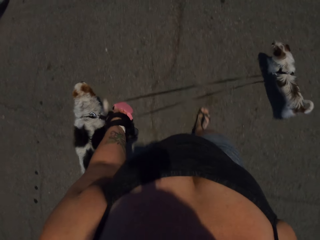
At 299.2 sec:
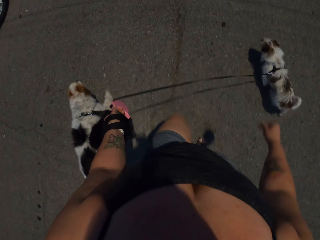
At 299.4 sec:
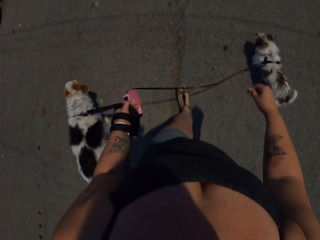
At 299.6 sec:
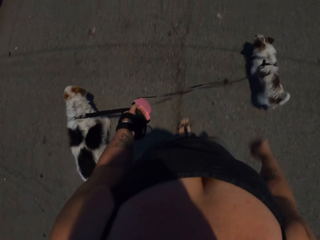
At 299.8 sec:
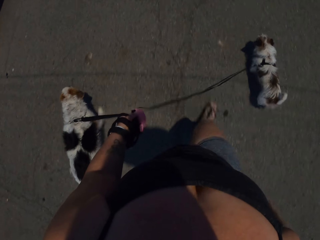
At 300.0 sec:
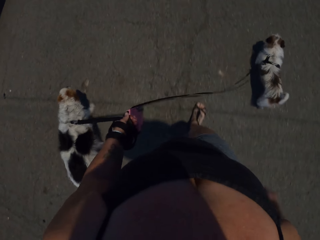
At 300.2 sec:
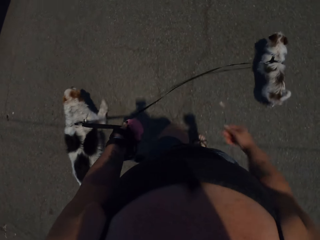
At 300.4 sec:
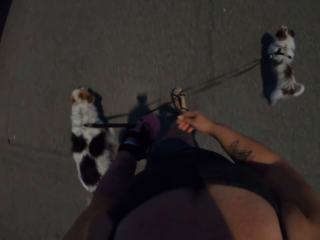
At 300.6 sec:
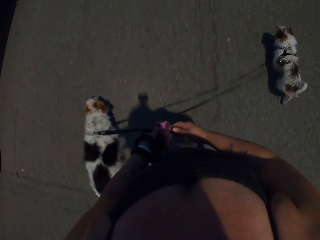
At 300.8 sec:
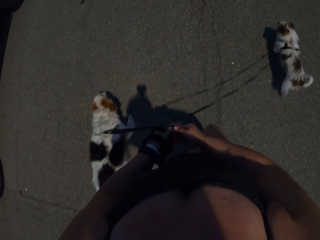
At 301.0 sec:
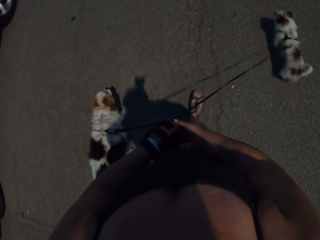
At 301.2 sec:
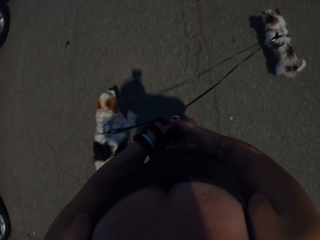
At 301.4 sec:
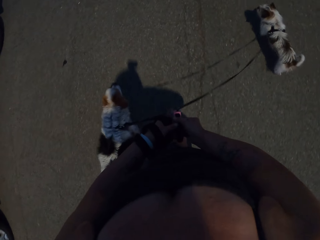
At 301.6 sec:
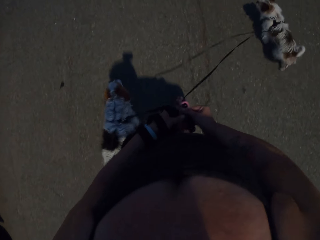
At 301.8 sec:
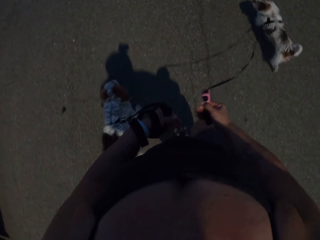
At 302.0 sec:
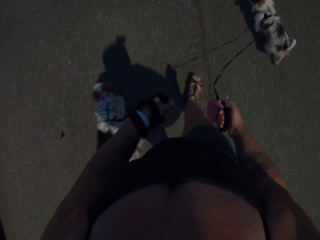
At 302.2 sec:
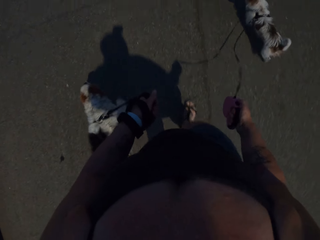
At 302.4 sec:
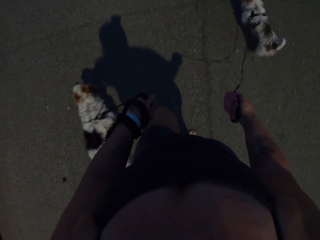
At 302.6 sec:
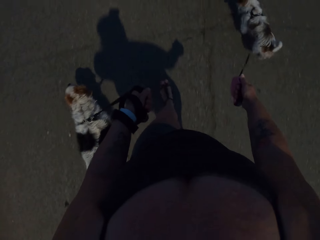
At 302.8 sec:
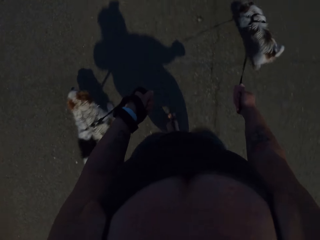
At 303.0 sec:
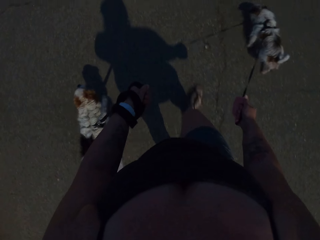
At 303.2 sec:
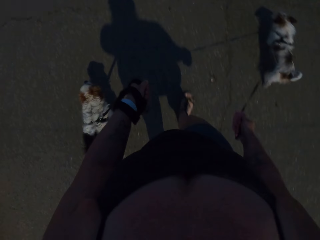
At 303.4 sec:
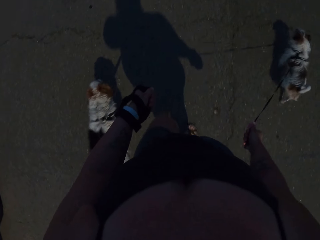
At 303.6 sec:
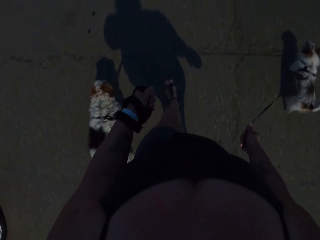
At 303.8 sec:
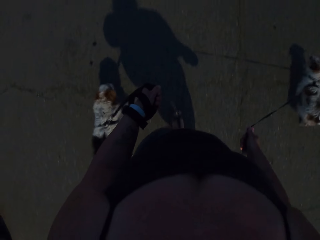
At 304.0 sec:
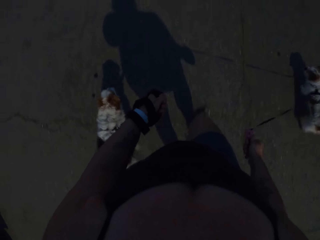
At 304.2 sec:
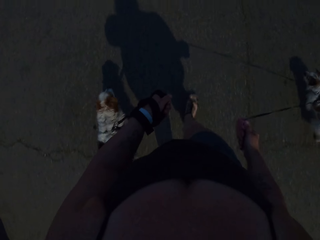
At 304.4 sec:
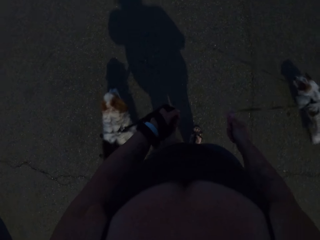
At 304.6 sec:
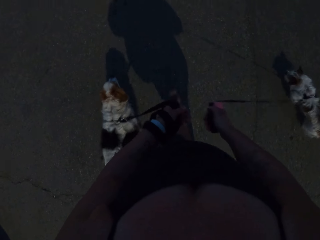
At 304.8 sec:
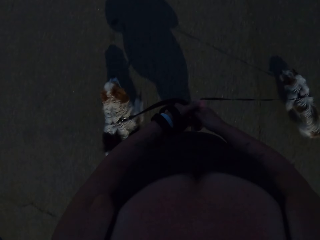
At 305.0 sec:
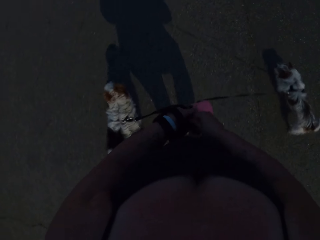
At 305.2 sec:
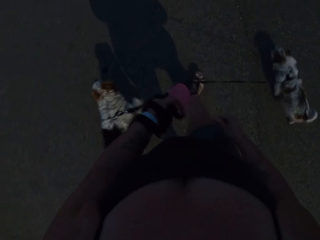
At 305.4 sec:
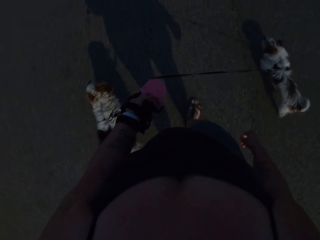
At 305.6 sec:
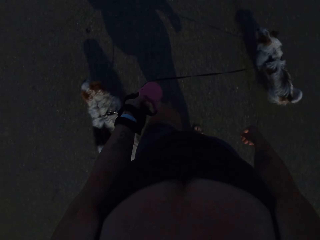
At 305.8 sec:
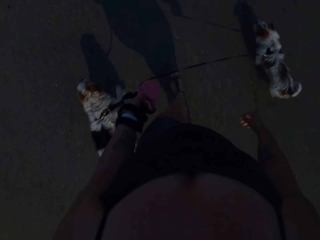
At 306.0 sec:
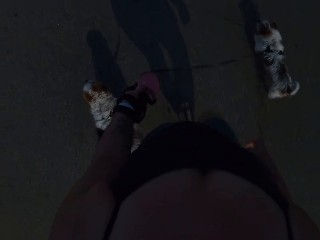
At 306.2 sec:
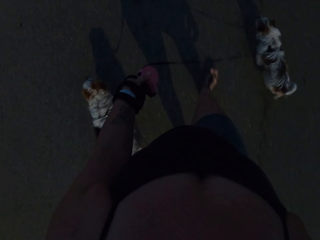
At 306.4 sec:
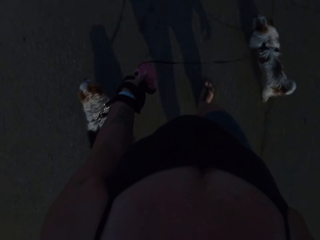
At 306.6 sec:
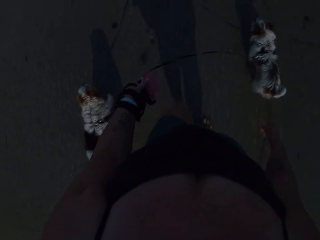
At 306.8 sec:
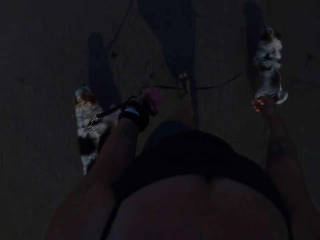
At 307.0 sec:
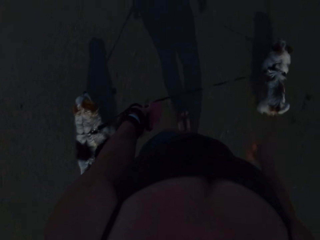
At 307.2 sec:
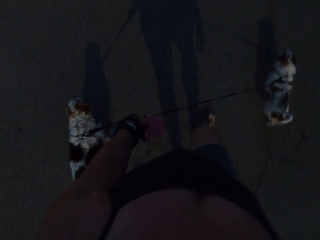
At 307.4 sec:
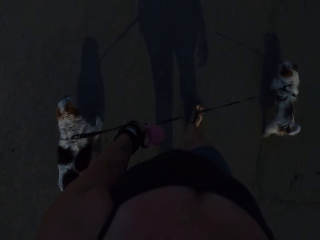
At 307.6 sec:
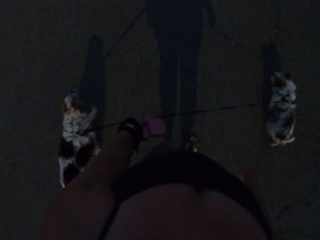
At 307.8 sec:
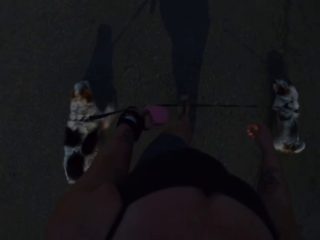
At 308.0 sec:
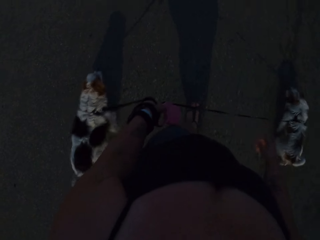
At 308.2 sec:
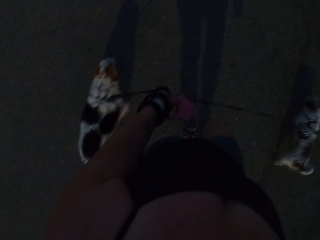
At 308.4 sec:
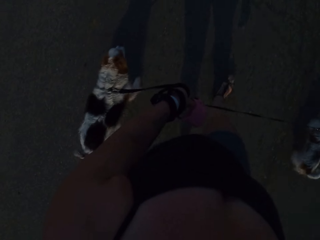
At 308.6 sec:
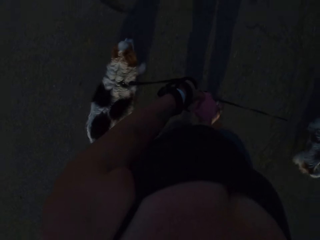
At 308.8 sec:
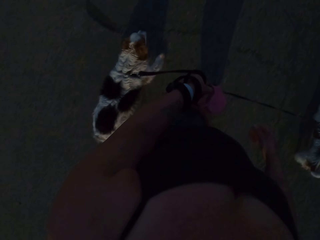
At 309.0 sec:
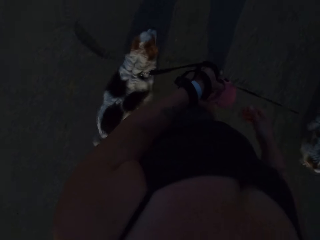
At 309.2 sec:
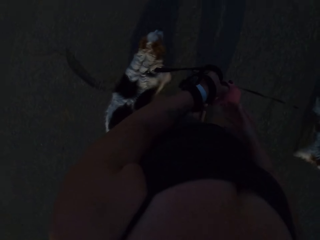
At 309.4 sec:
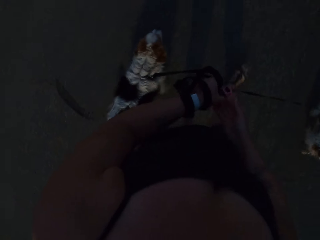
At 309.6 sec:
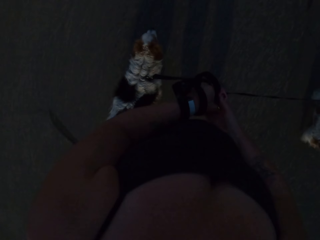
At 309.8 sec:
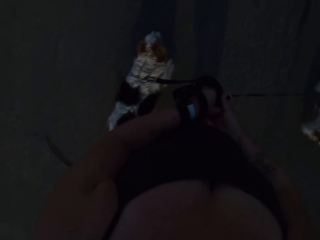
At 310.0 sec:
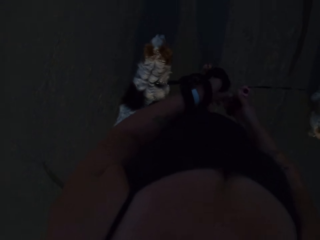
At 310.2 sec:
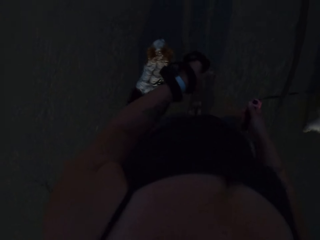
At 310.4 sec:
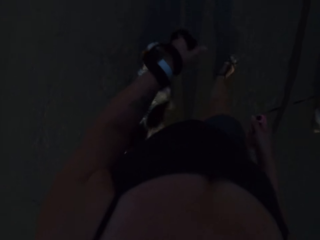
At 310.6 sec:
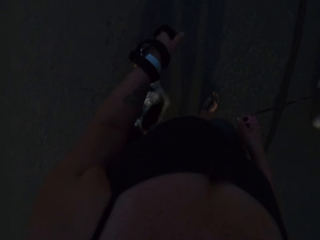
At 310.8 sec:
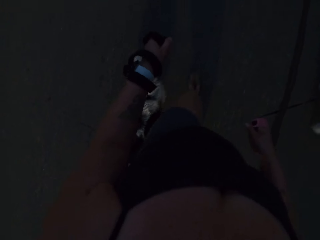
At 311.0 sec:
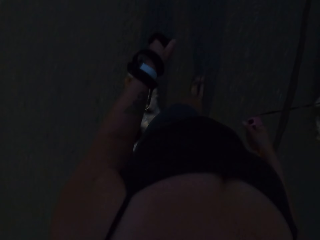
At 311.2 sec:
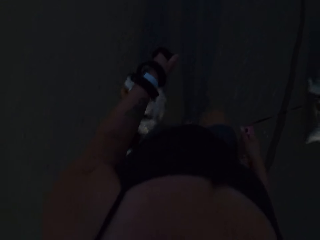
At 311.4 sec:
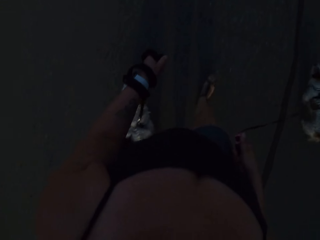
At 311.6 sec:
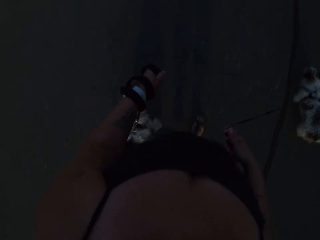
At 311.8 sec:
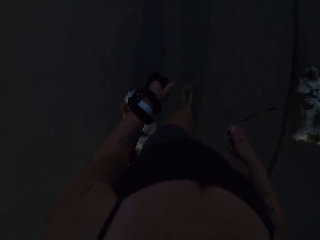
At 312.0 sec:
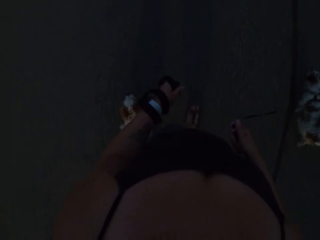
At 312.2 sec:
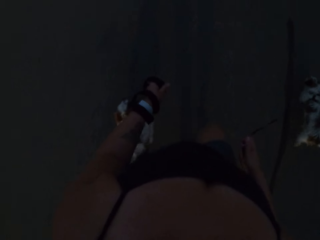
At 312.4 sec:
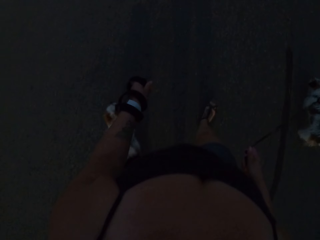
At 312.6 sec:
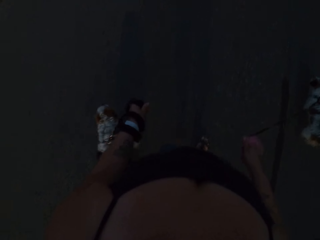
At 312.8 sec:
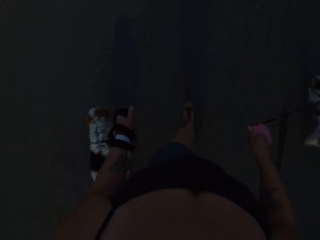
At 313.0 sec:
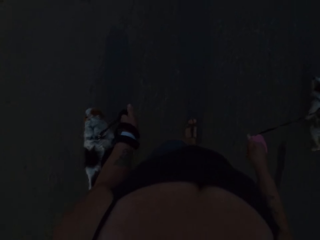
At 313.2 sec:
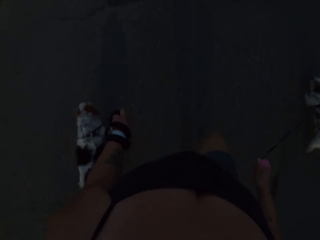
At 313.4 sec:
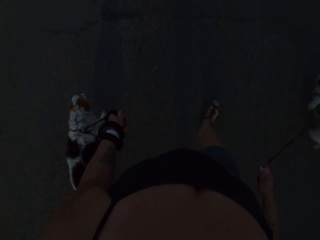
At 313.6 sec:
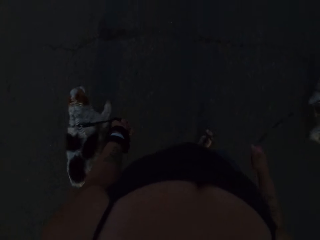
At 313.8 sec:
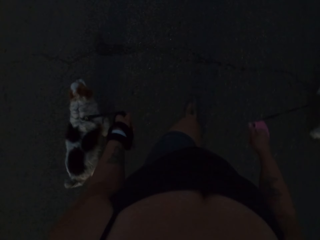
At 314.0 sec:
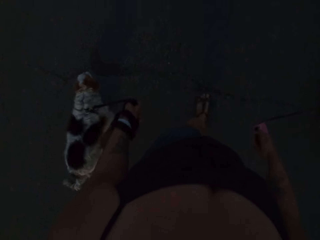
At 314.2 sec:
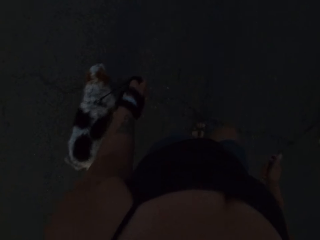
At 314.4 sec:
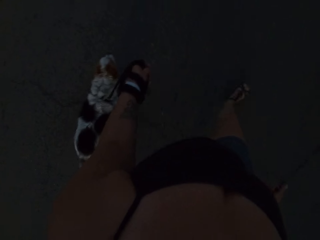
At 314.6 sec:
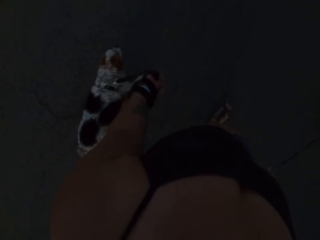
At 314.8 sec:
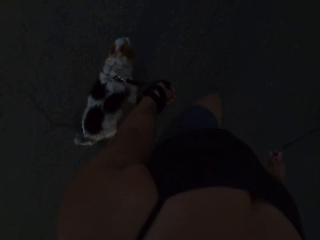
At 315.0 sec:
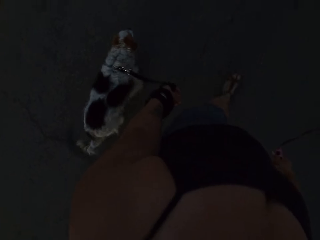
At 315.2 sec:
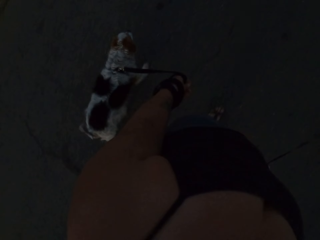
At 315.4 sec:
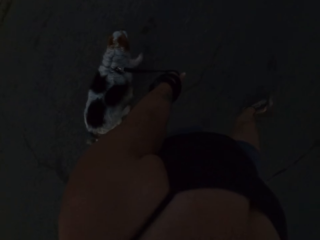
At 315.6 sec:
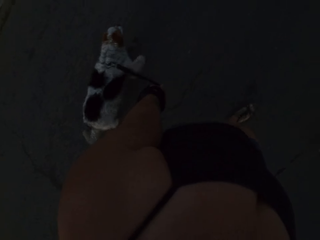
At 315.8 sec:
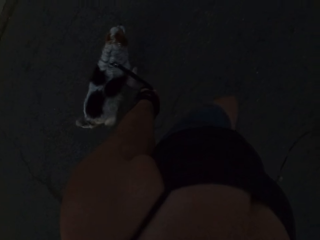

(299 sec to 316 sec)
The camera wearer holds the dogs with both hands. They walk holding the dogs. They walk holding the dogs with one hand. They walk holding the dogs with both hands.
